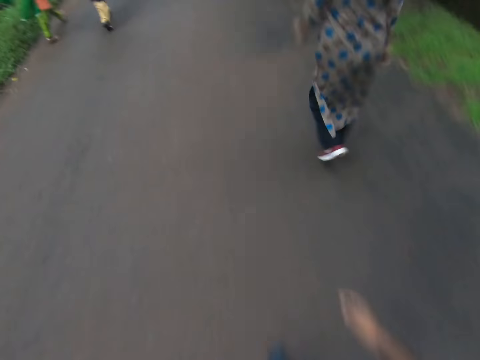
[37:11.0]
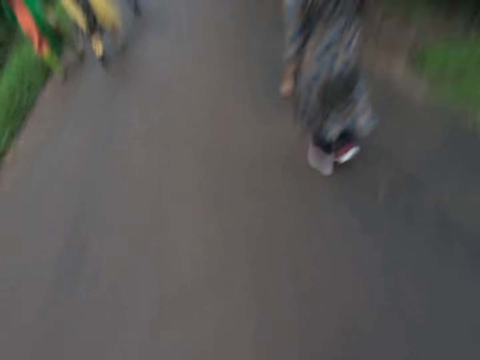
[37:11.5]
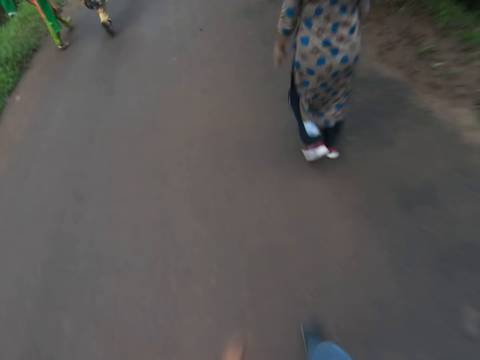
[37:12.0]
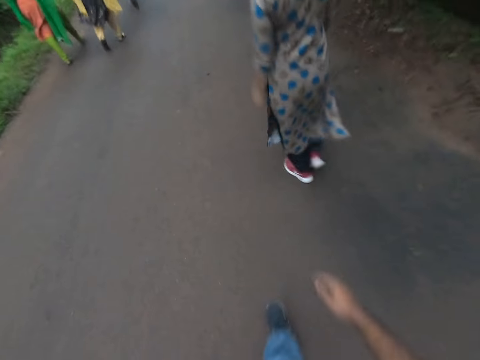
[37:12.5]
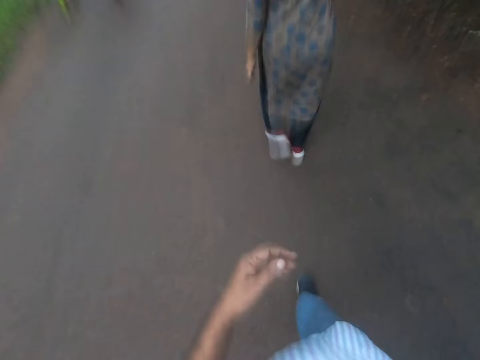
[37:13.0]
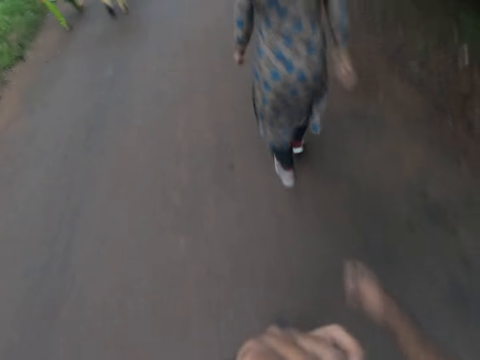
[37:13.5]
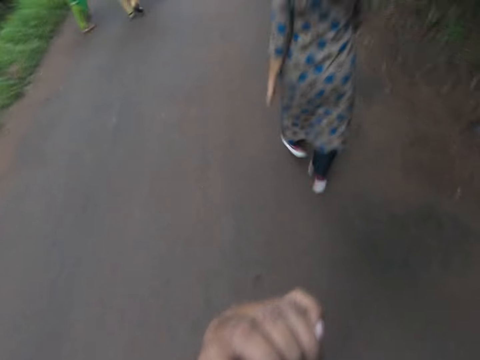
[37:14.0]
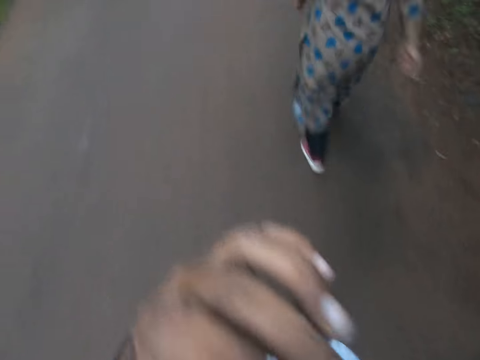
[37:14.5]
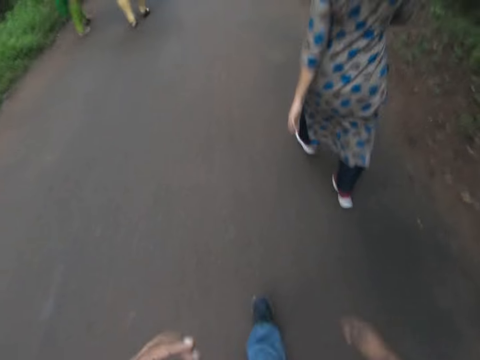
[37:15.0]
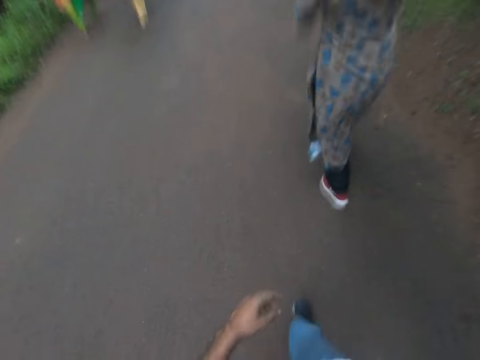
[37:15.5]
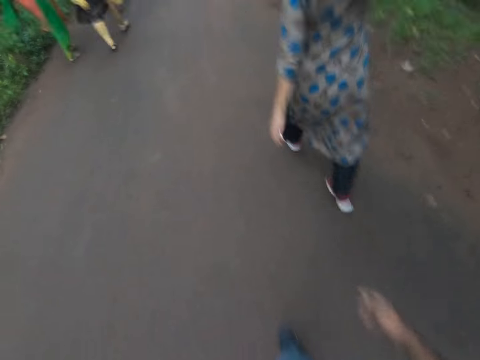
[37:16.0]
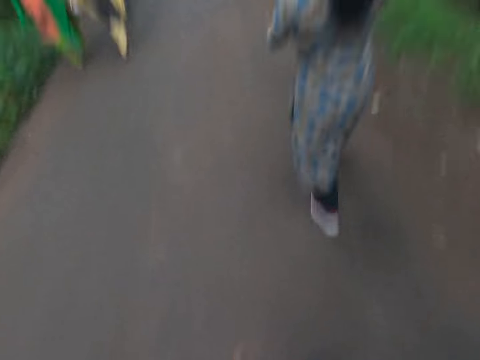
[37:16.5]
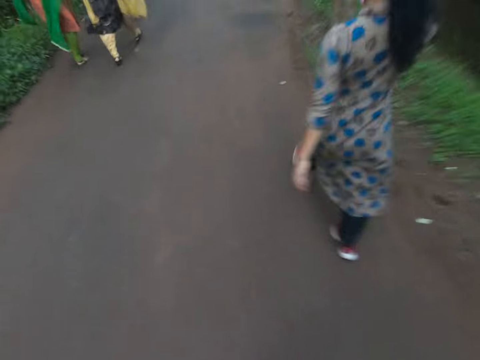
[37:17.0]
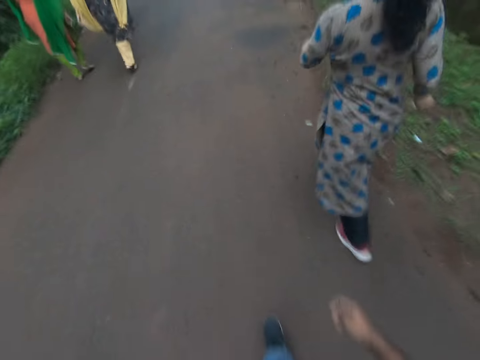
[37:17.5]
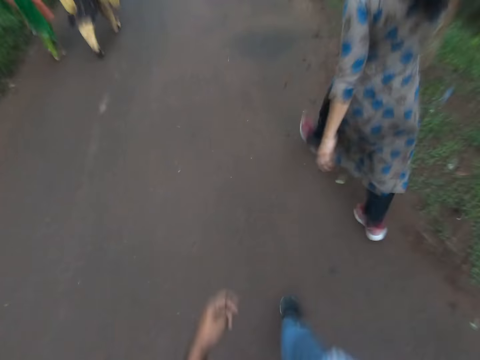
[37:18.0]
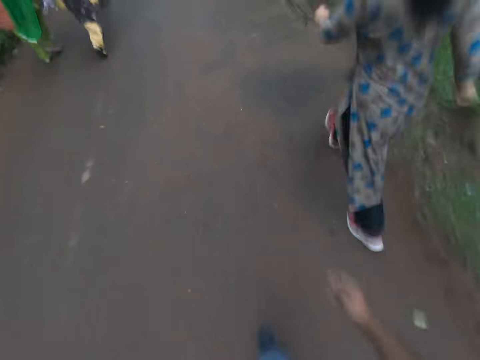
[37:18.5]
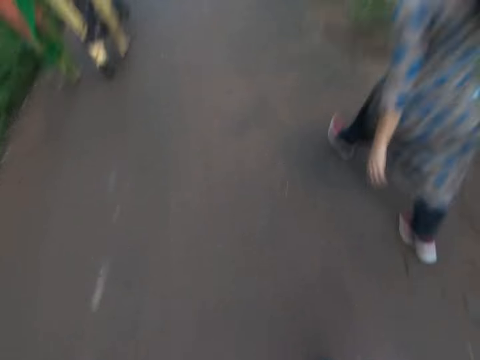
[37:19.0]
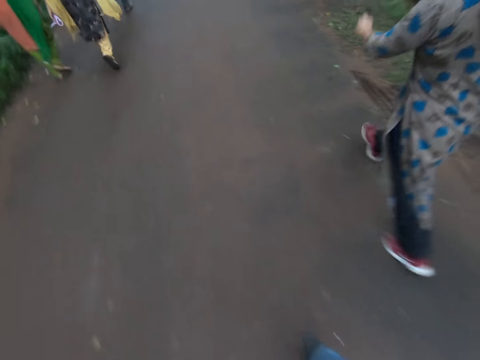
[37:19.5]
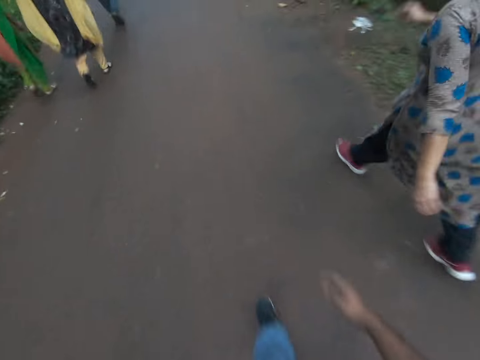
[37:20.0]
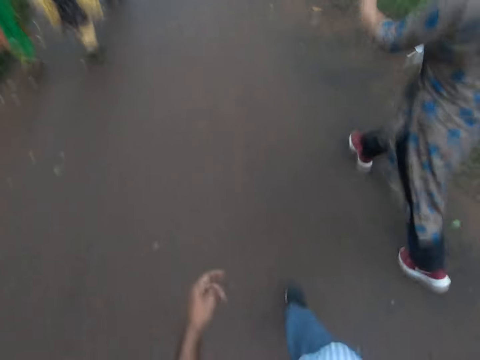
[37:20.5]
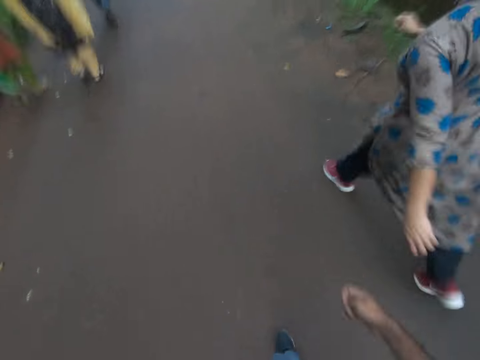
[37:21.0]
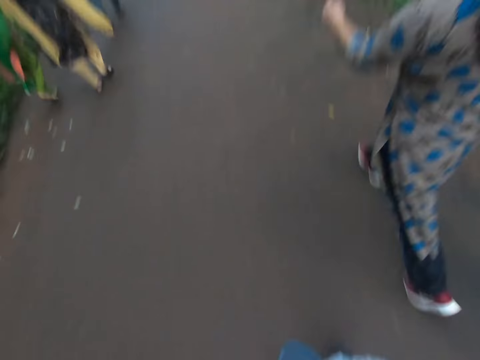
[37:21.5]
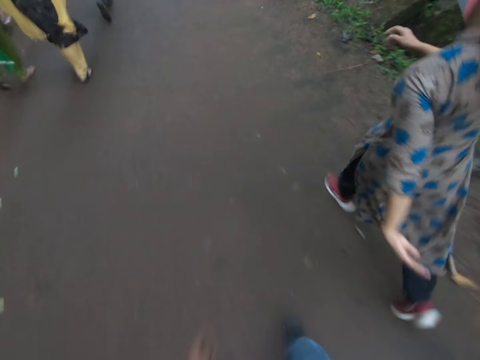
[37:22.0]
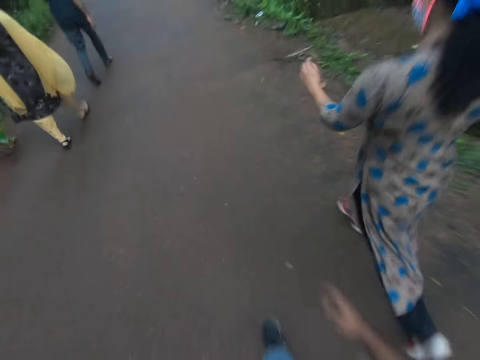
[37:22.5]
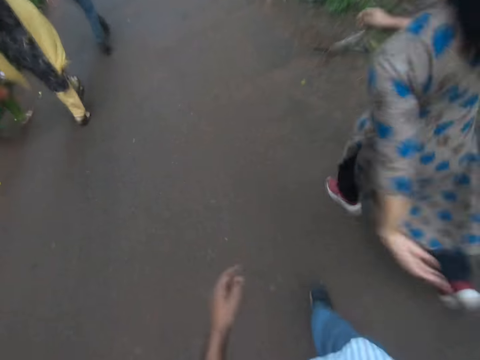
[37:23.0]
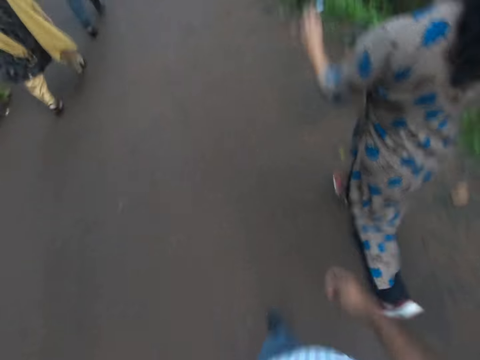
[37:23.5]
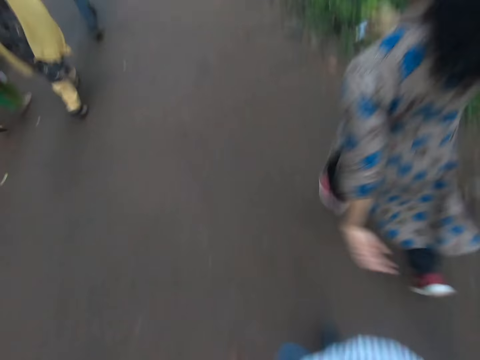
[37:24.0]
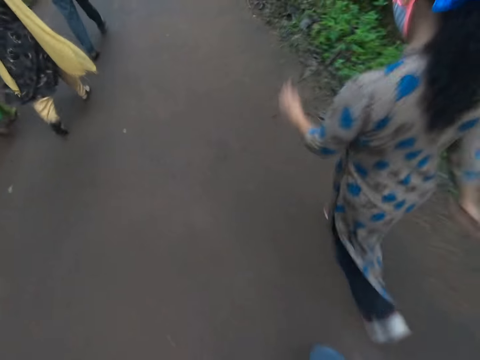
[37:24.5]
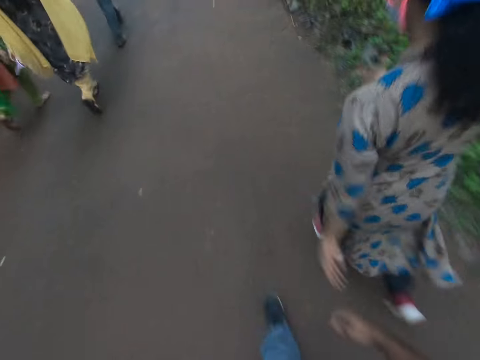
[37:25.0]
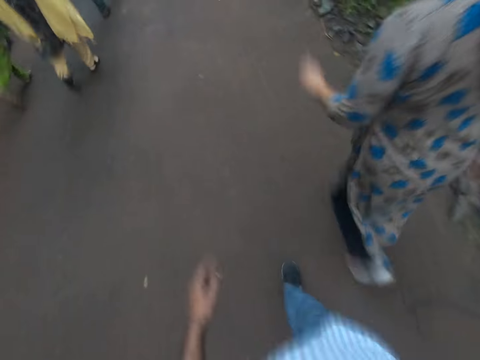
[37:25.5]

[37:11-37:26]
The camera wearer touches his face with his left hand. He lowers his left hand.

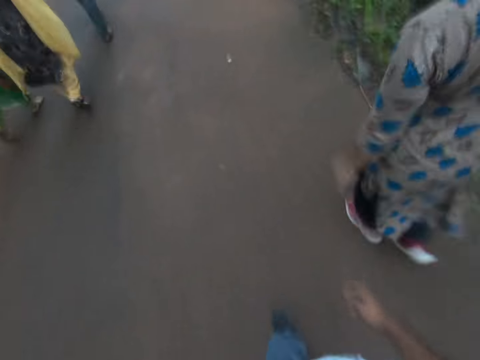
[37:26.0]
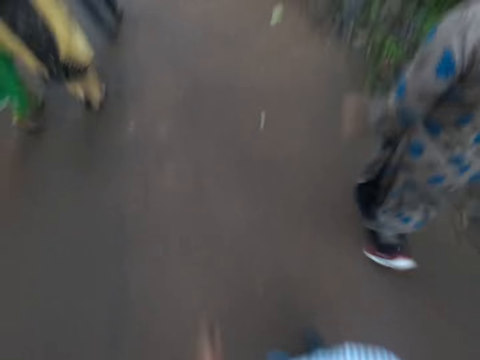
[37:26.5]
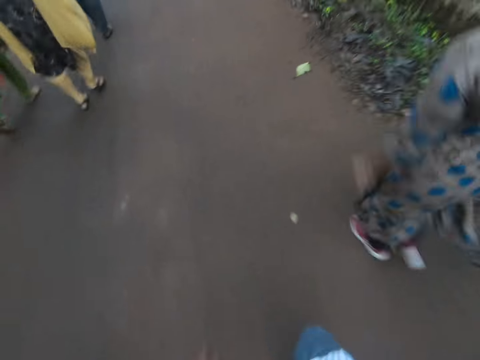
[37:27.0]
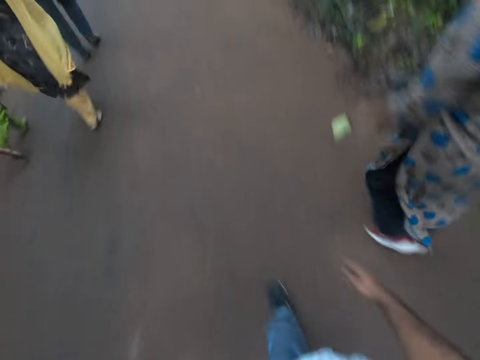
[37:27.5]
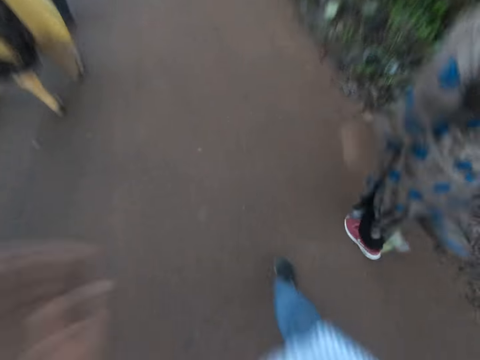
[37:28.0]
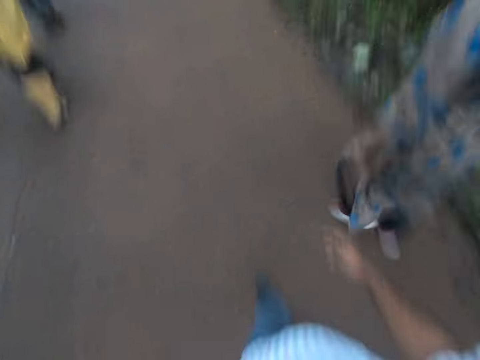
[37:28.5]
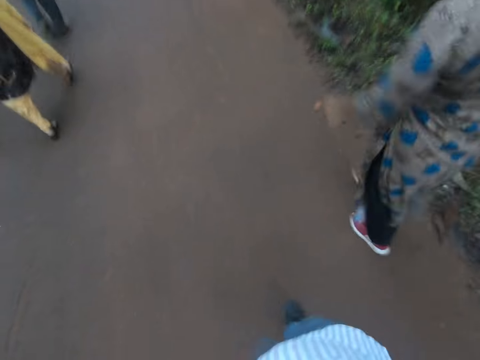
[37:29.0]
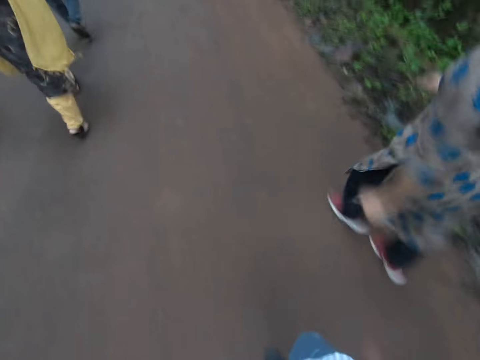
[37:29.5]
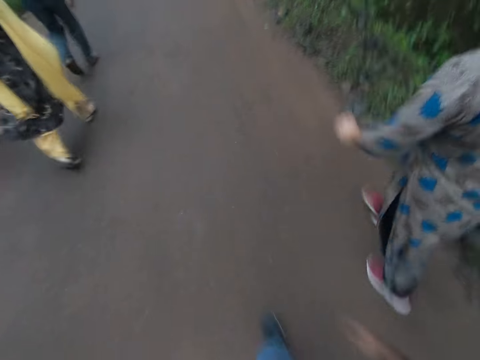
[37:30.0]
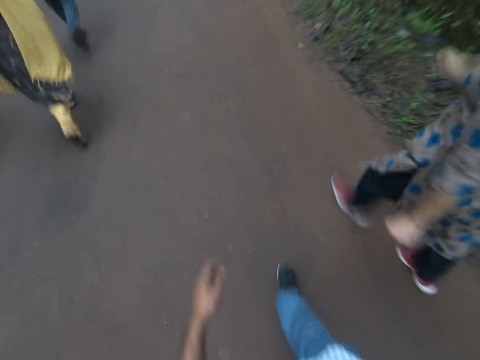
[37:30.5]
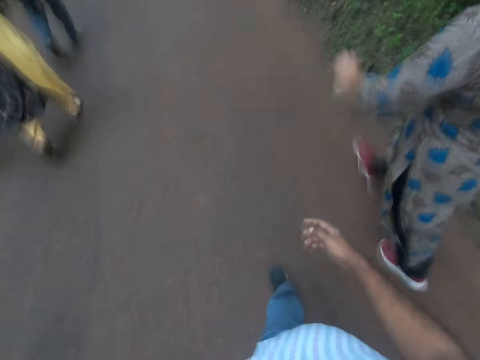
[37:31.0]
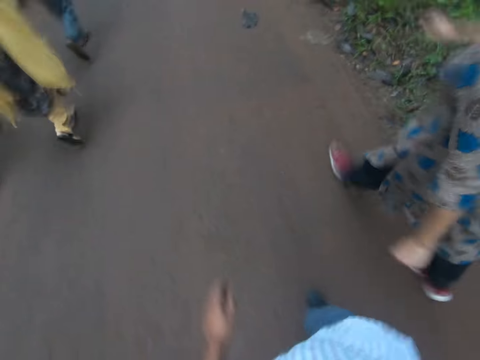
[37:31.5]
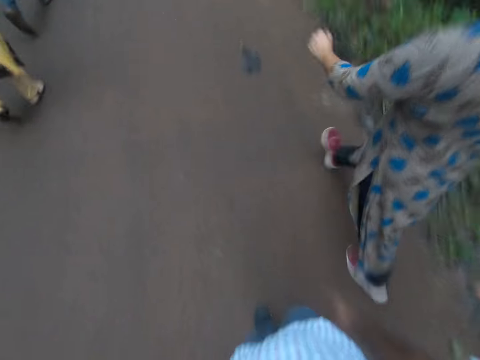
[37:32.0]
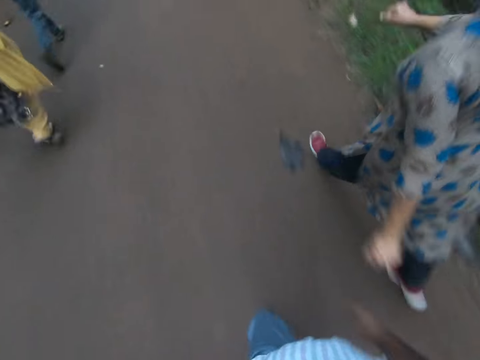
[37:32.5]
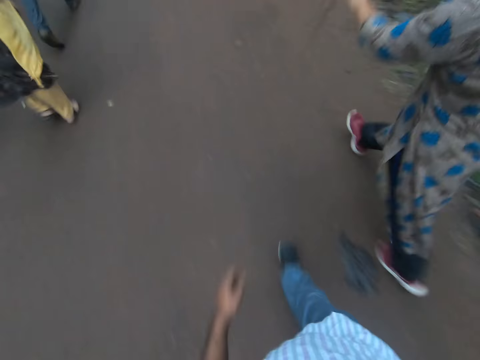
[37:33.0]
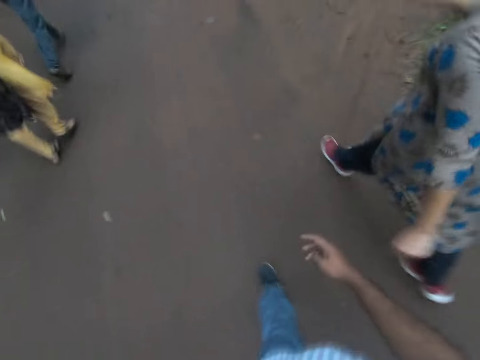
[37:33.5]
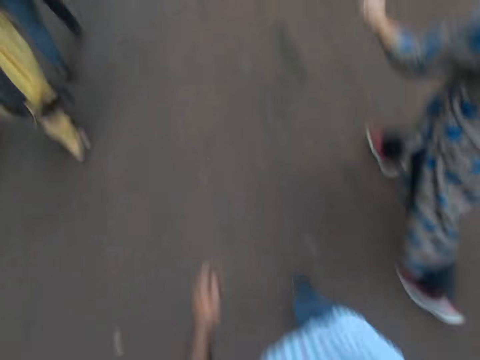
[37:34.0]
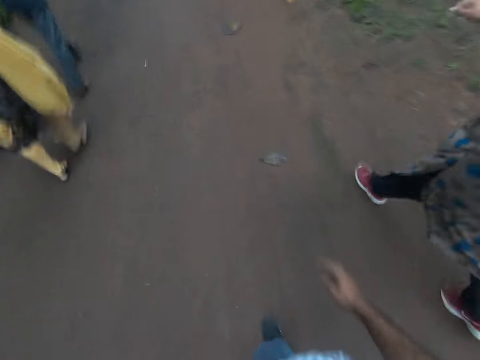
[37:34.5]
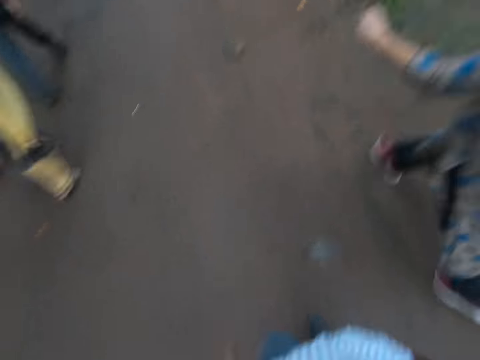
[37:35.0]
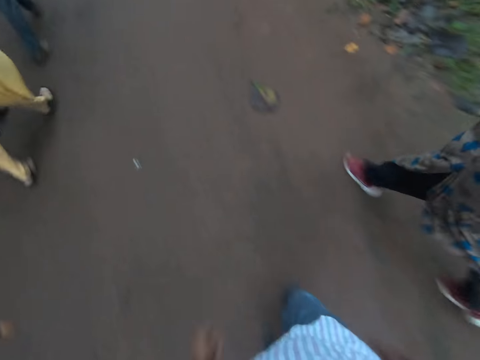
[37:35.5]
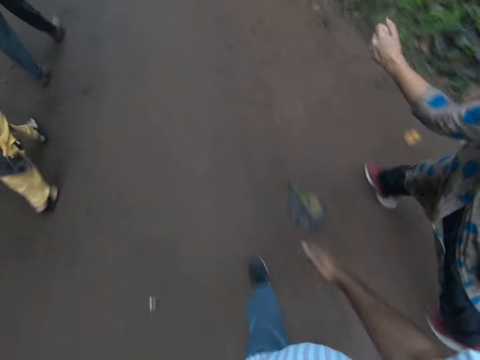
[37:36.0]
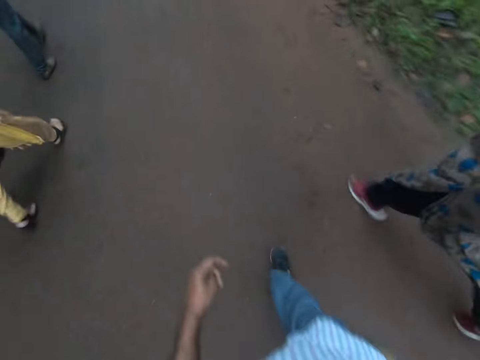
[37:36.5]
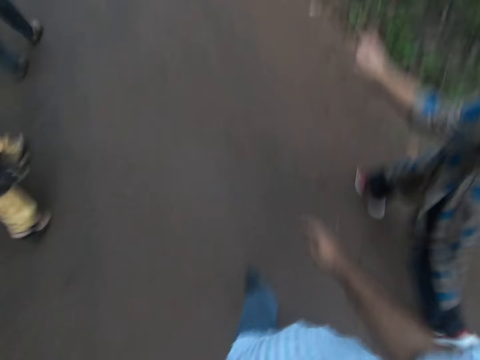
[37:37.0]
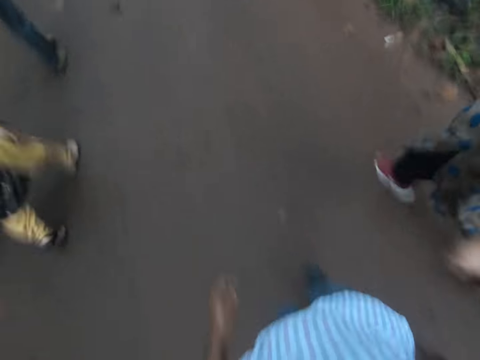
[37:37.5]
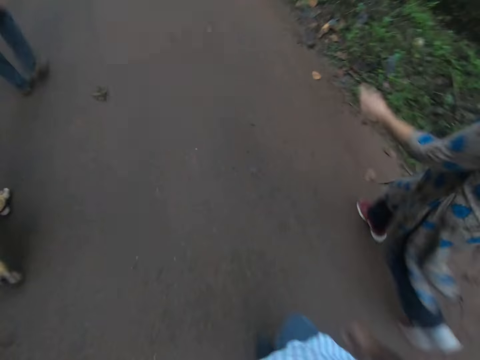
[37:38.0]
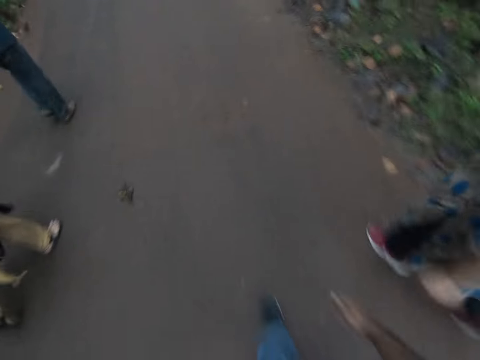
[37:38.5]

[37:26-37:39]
The camera wearer touches his head with his left hand. He lowers his left hand. A woman talks to the camera wearer. The camera wearer interacts with the woman. He talks to the woman.
